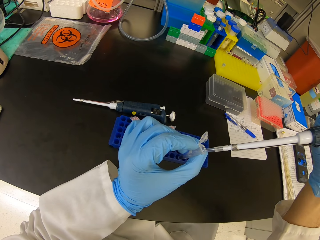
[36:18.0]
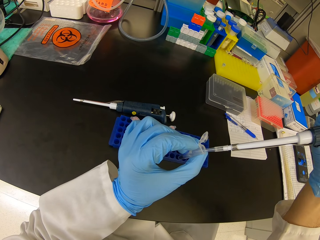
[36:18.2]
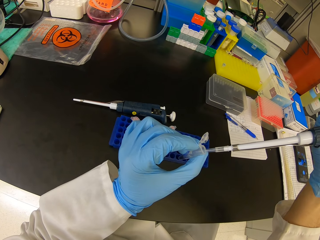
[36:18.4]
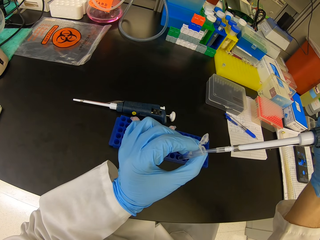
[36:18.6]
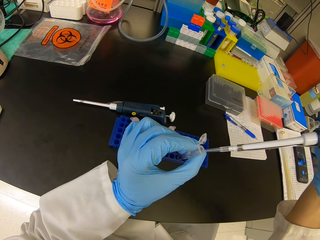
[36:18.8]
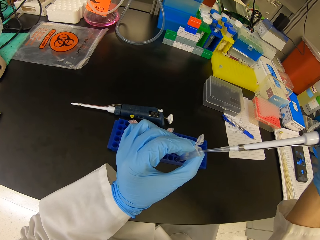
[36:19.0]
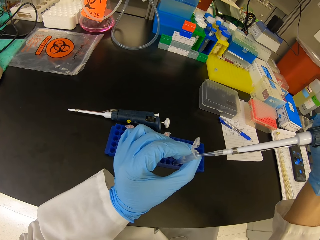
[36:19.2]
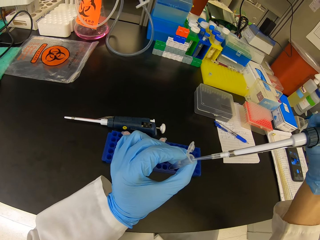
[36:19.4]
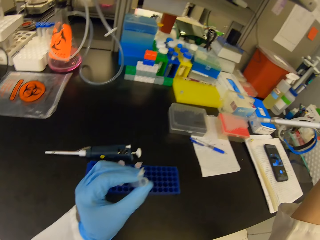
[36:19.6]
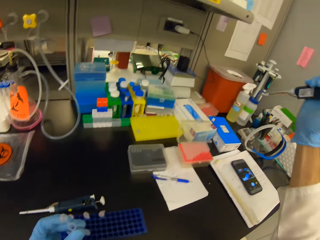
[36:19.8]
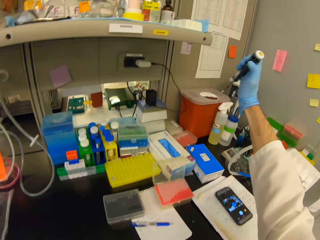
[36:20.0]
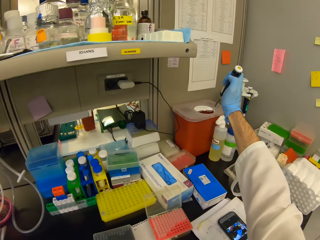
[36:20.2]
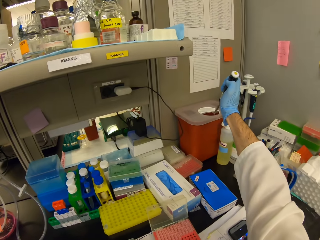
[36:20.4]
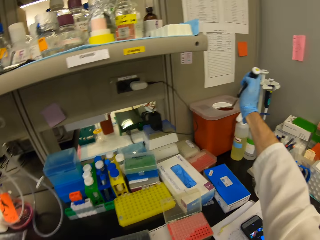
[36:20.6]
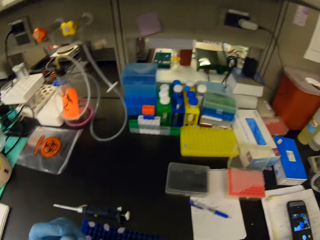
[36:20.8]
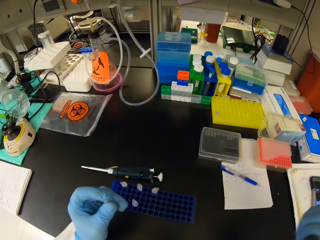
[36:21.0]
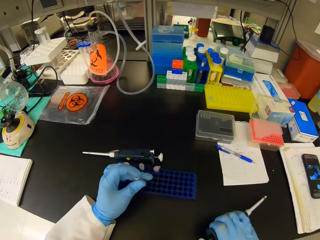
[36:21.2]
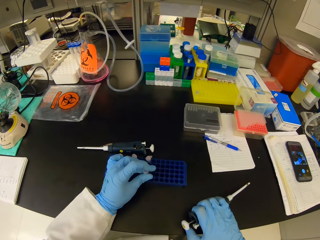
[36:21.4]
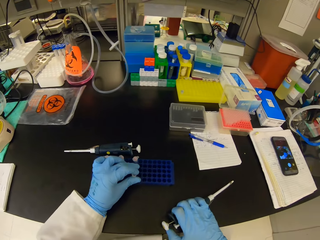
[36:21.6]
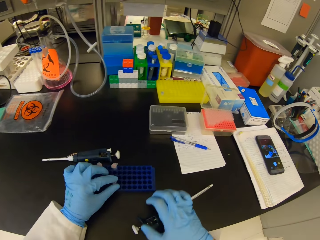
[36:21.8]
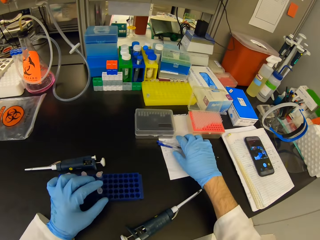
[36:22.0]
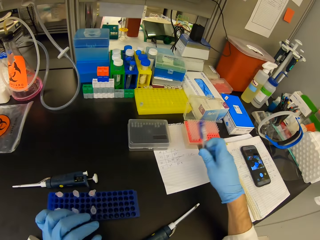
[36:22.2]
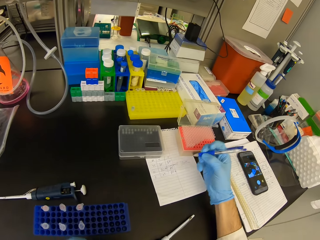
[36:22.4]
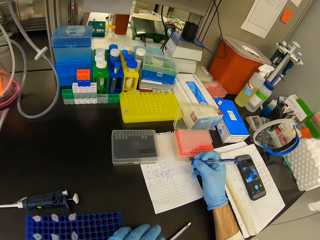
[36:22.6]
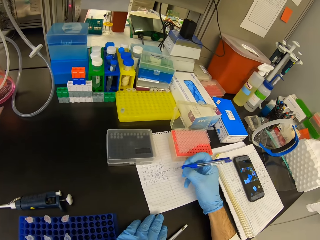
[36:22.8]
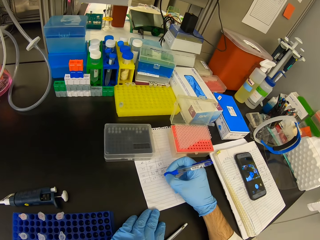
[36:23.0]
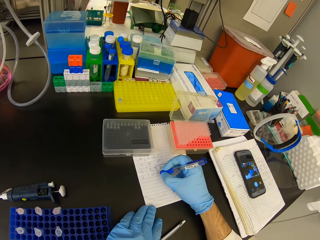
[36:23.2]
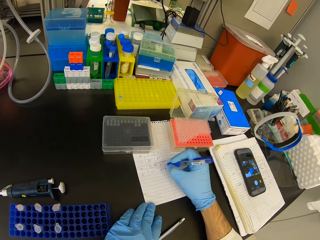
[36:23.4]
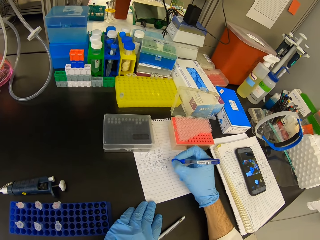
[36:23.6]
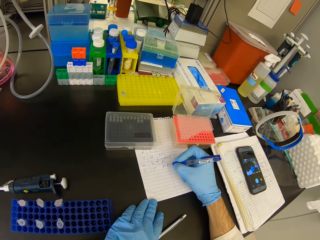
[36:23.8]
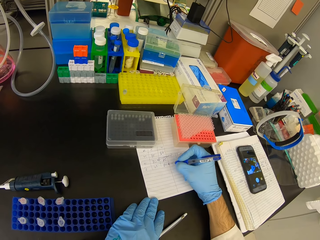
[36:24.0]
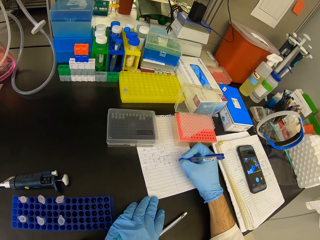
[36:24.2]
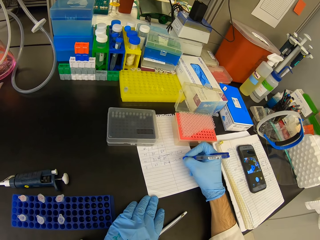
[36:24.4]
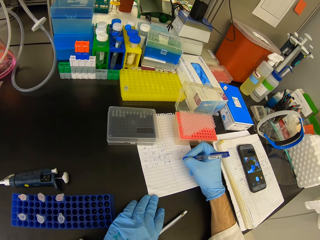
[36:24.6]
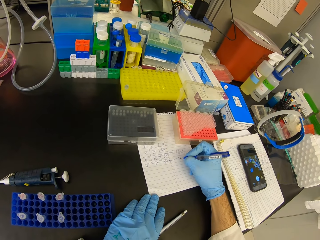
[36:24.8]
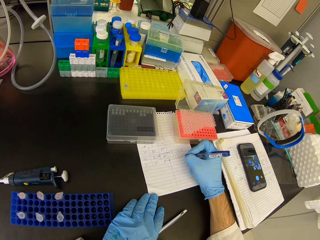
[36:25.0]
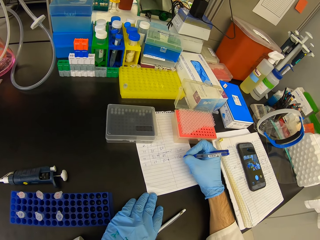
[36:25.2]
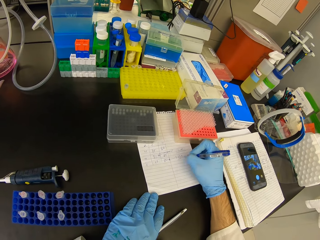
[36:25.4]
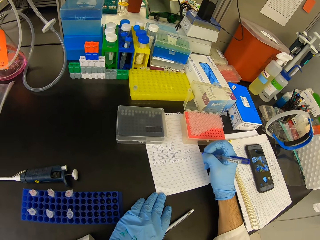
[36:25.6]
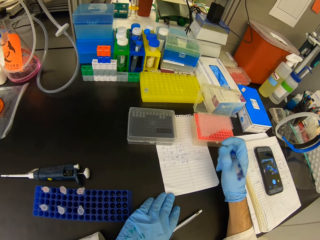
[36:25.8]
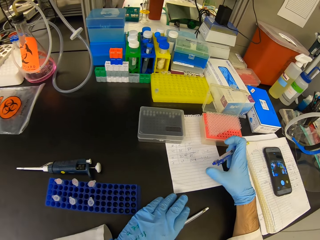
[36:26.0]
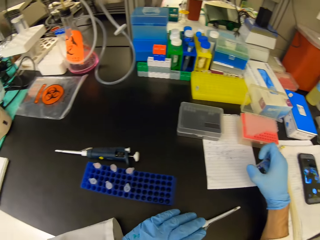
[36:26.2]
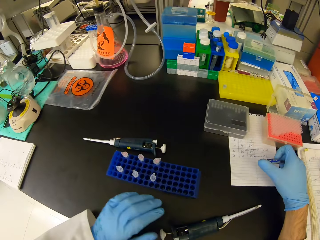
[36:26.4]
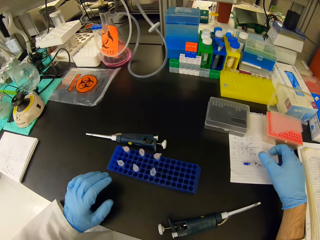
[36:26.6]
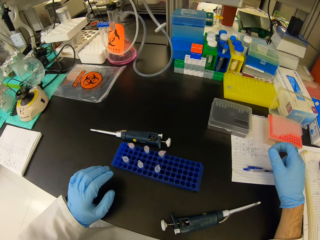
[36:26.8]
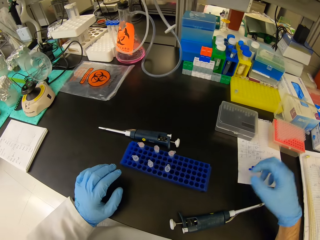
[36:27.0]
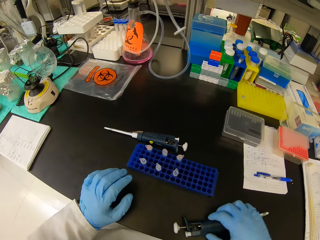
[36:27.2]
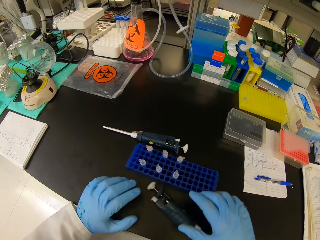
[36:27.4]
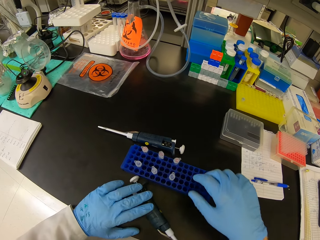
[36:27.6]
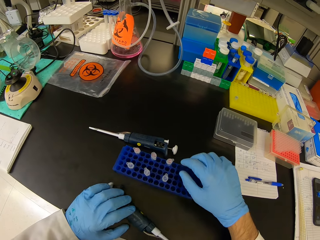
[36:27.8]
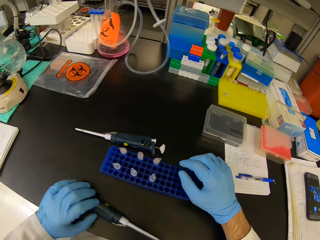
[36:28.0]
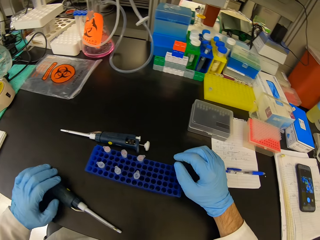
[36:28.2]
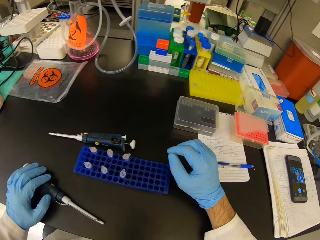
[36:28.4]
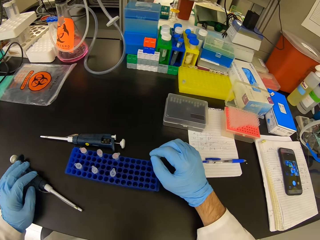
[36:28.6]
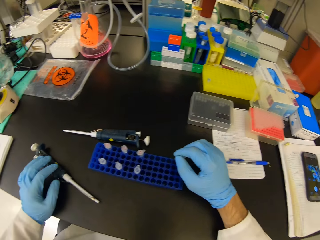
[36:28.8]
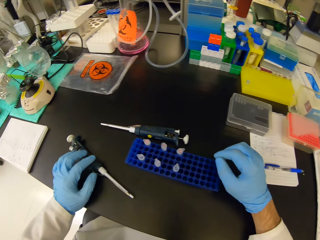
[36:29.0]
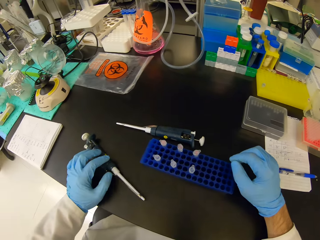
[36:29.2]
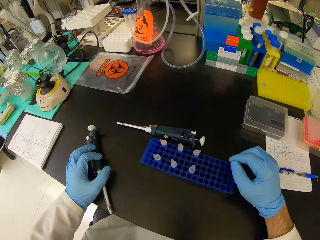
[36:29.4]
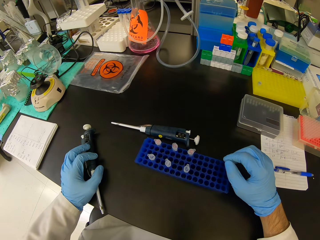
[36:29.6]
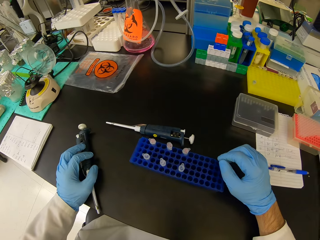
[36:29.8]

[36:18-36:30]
The camera wearer pours the liquid in the syringe into the bin. They place the eppendorf tube on the test tube rack. They place the syringe on the table. They pick up the pen on the paper. They write on the book. They put the pen on the table. They squeeze the syringe with hand on the table. They move the syringe on the table.

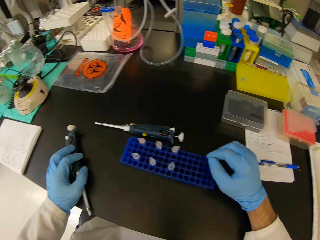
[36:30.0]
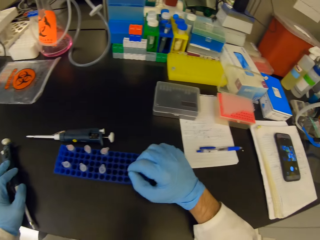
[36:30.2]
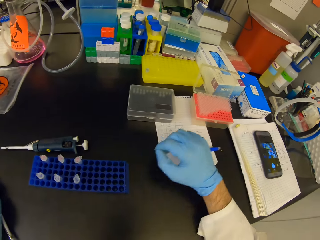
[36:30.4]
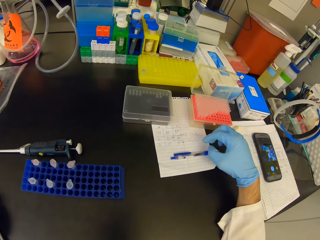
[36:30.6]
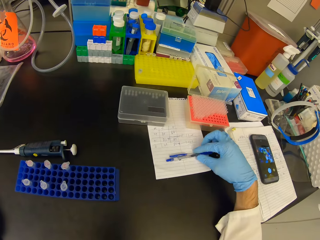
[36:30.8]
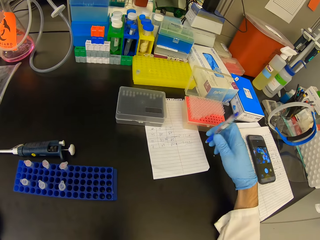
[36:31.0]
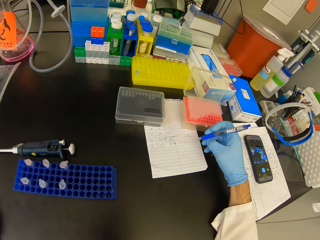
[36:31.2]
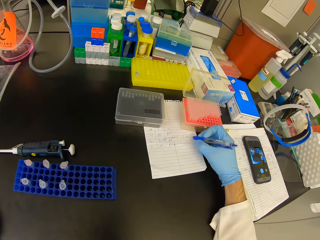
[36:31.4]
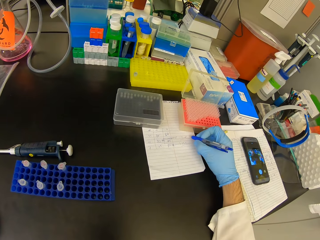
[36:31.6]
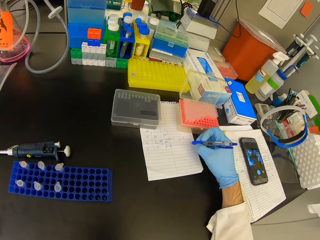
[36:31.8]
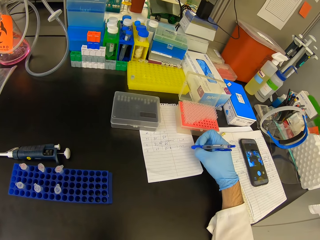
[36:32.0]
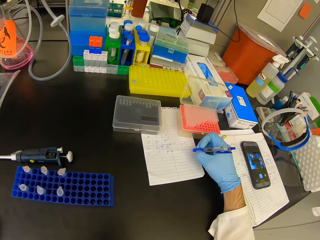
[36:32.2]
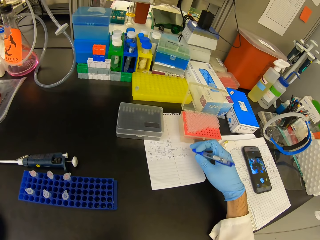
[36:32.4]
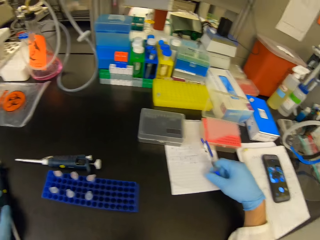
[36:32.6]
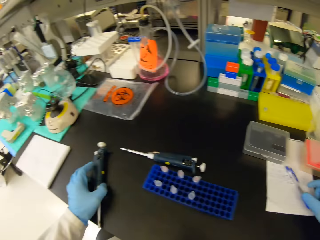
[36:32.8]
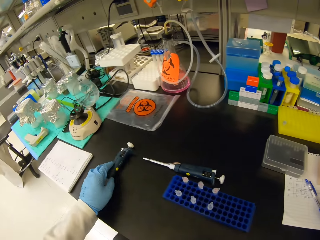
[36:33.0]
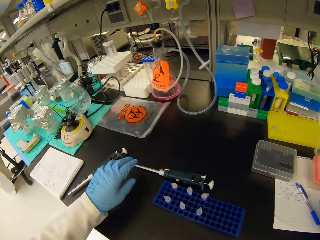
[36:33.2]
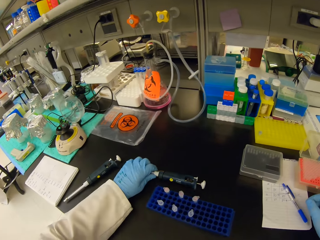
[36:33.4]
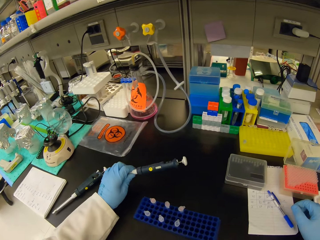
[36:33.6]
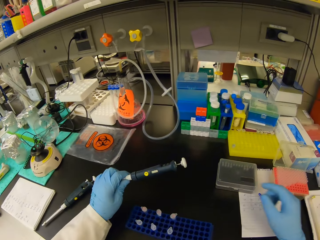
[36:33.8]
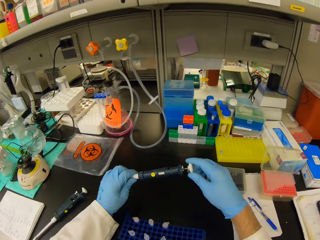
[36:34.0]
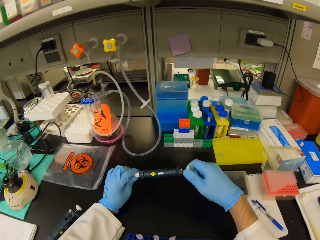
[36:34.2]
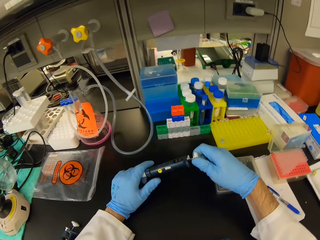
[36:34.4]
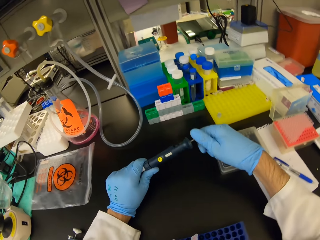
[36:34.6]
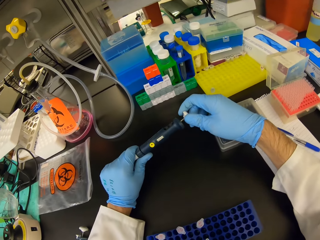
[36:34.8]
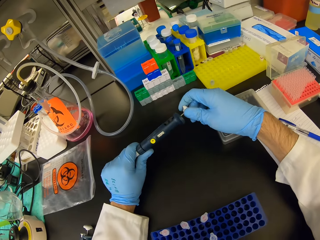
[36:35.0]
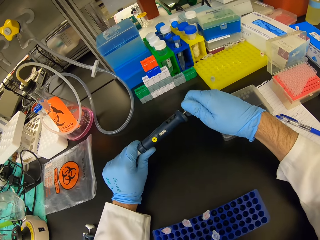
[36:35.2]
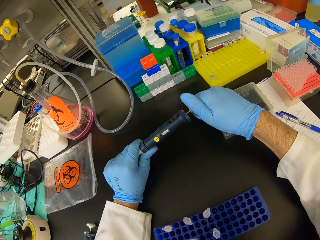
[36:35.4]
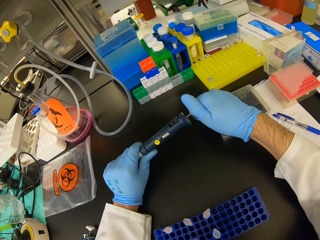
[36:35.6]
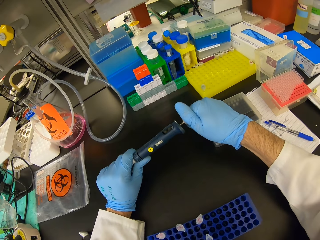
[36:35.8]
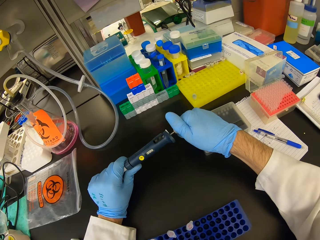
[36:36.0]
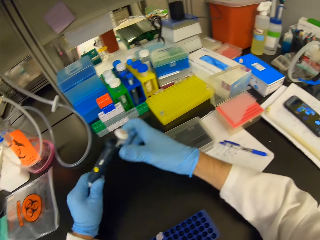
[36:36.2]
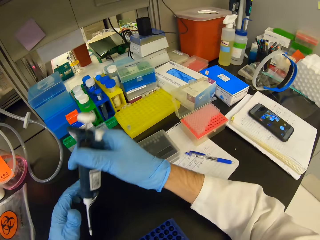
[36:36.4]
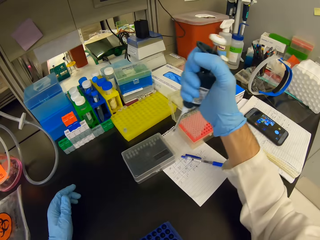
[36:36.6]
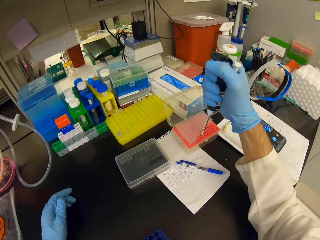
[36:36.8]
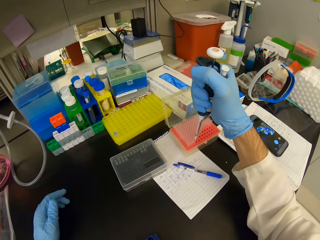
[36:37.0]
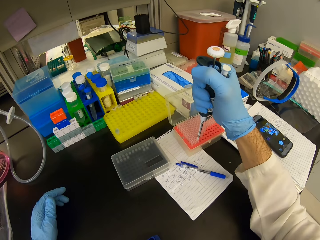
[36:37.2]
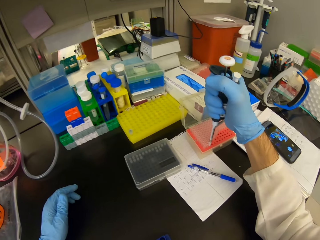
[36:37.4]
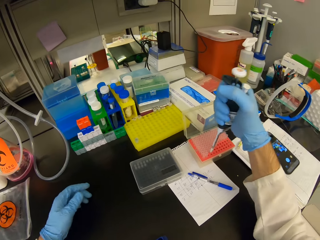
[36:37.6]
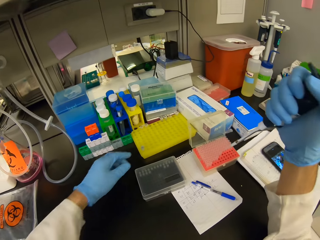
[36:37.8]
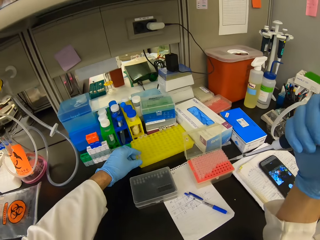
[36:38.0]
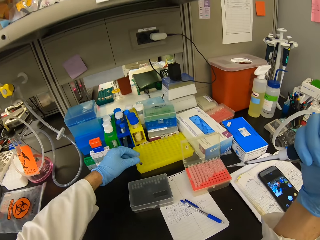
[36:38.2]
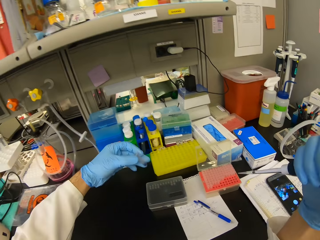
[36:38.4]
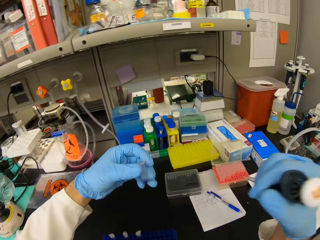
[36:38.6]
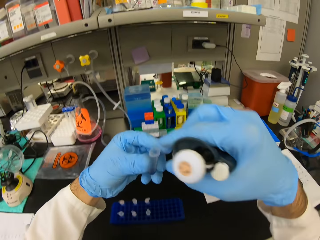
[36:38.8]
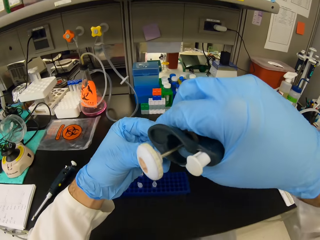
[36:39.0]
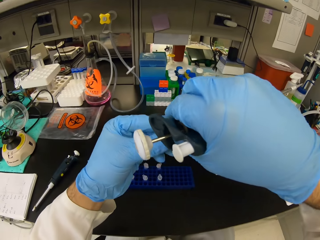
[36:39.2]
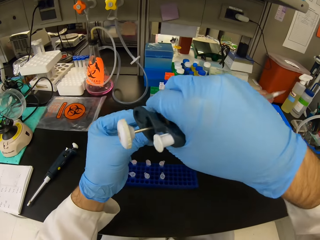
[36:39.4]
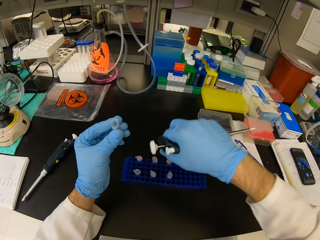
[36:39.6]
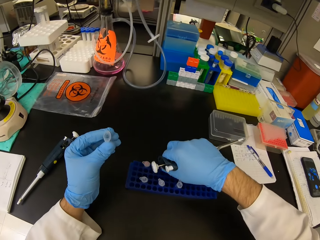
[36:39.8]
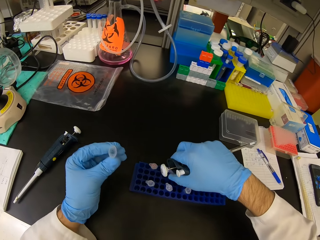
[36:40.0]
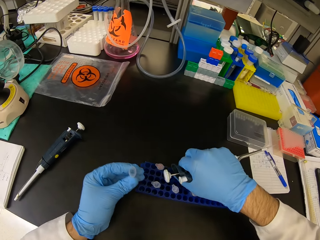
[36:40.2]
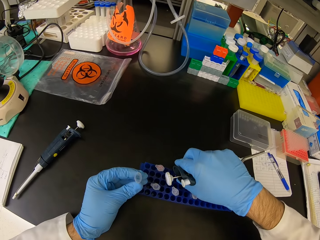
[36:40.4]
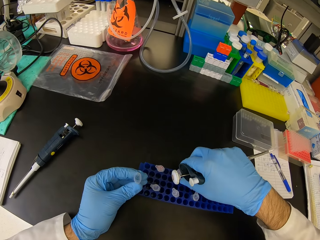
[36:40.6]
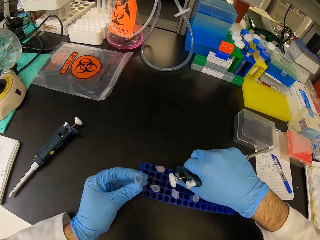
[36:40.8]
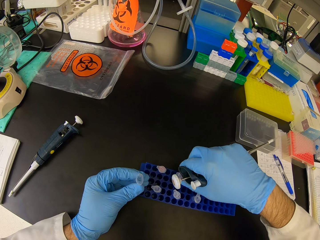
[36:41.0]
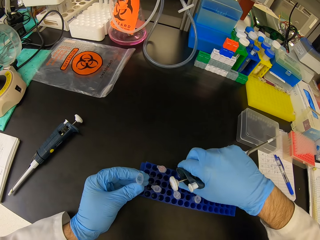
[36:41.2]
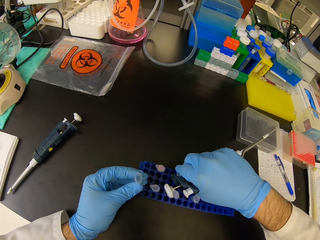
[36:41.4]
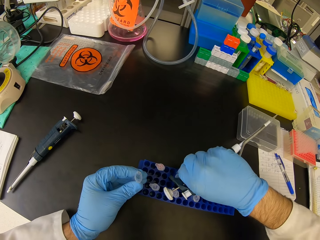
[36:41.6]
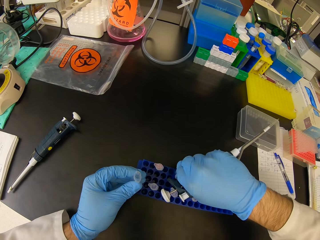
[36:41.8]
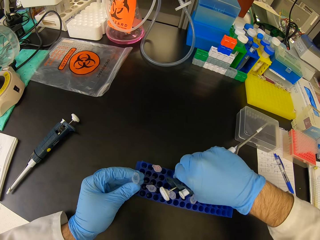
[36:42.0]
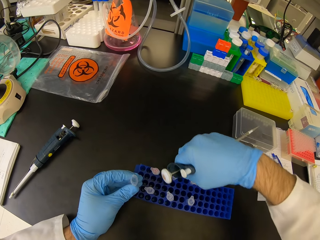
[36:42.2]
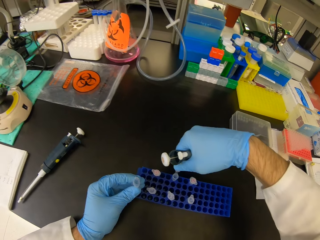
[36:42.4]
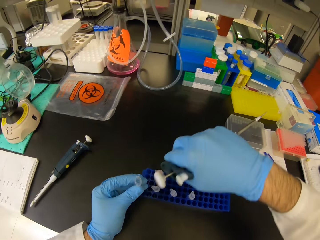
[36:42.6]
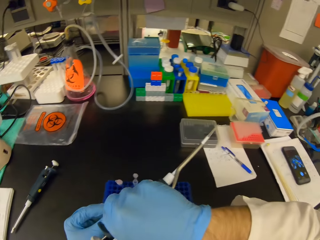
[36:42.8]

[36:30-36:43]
The camera wearer stares around. They pick up the pen from the paper on the table. They write on the book. They stare around. They squeeze the syringe with hand on the table. They put down the pen. They hold the syringe. They pick up the syringe from the table with the left hand. They open the syringe. They tighten the syringe. They suckle chemicals from a test tube. They insert the syringe on the well plate. They pick up the test tube or eppendorf tube from a yellow container. They open the eppendorf tube in the test tube rack.
